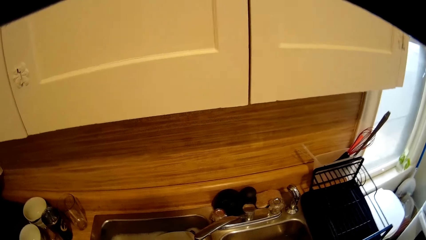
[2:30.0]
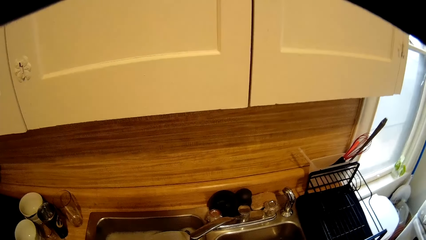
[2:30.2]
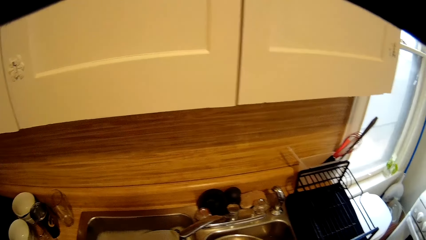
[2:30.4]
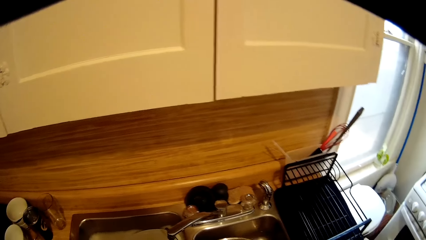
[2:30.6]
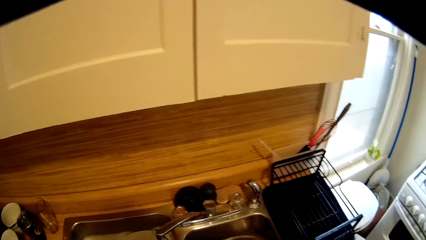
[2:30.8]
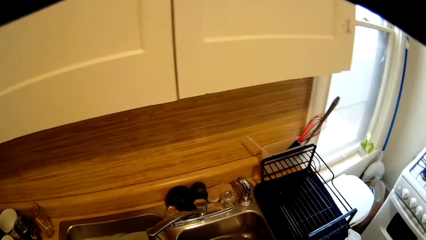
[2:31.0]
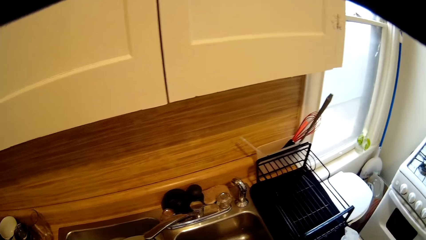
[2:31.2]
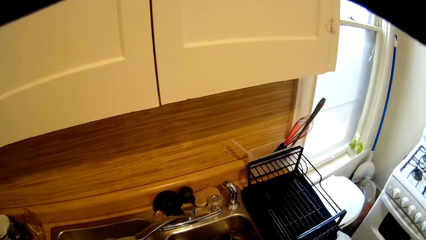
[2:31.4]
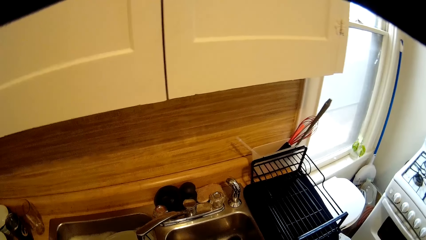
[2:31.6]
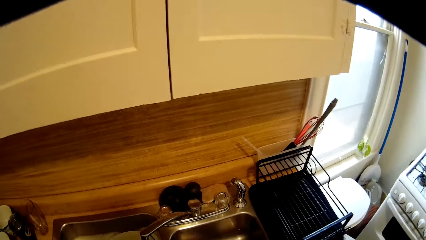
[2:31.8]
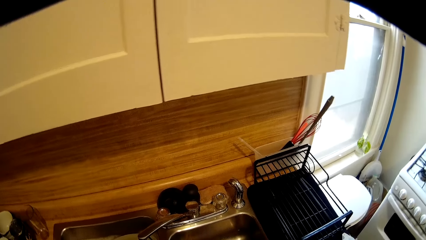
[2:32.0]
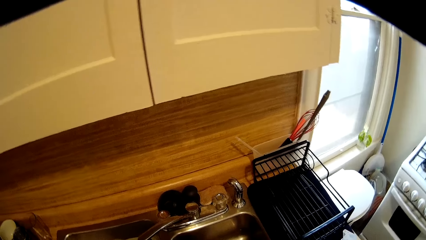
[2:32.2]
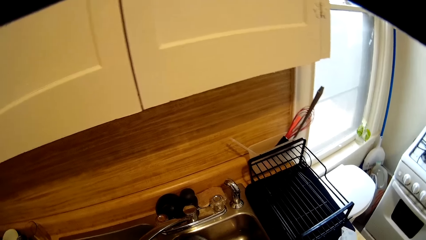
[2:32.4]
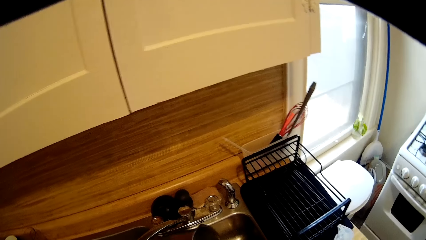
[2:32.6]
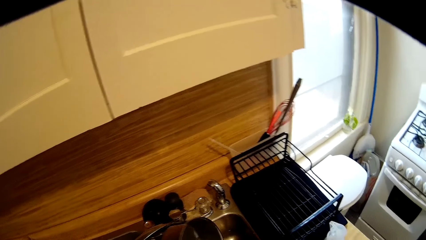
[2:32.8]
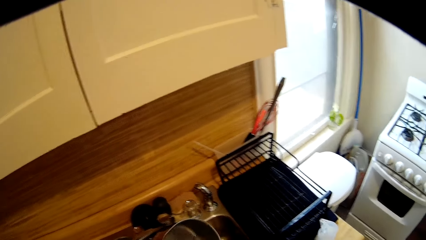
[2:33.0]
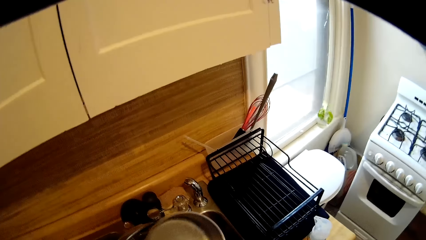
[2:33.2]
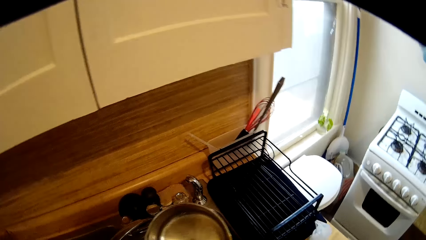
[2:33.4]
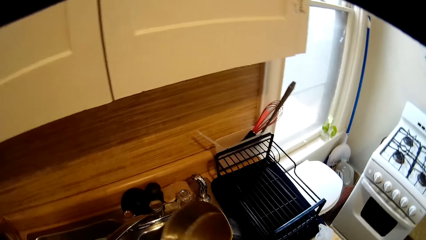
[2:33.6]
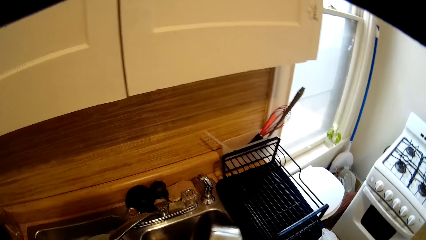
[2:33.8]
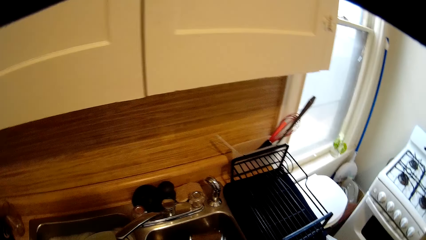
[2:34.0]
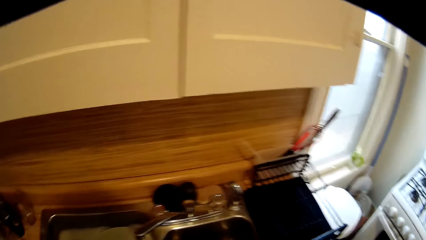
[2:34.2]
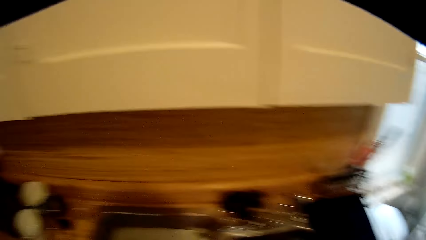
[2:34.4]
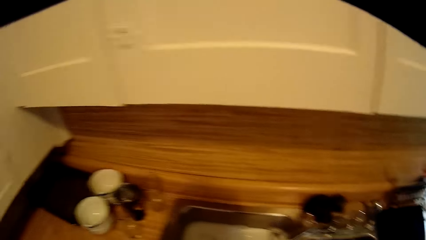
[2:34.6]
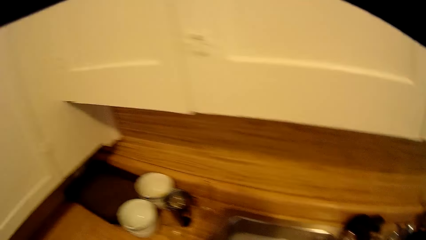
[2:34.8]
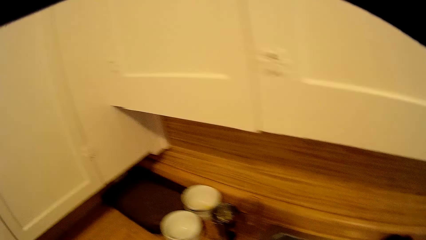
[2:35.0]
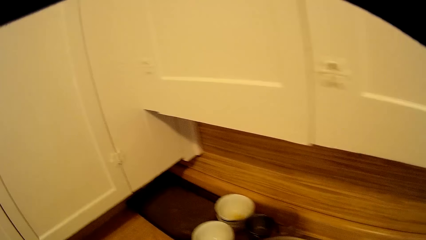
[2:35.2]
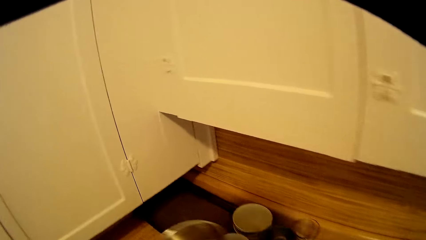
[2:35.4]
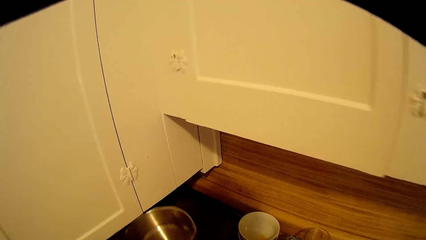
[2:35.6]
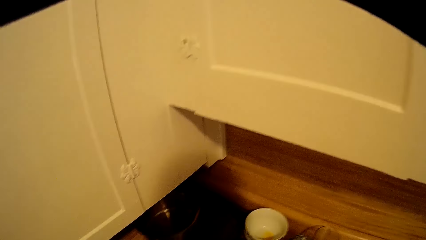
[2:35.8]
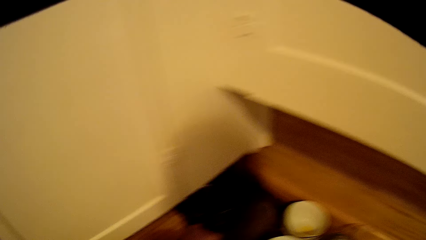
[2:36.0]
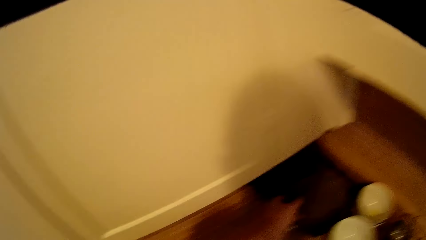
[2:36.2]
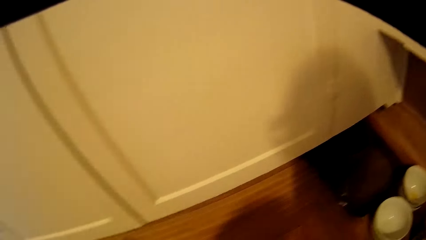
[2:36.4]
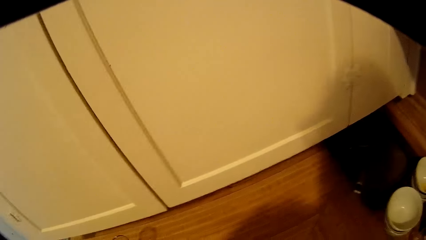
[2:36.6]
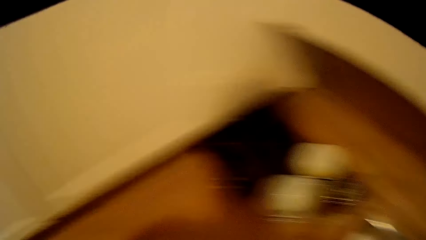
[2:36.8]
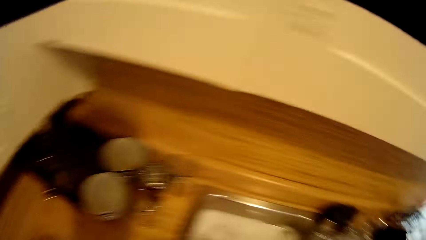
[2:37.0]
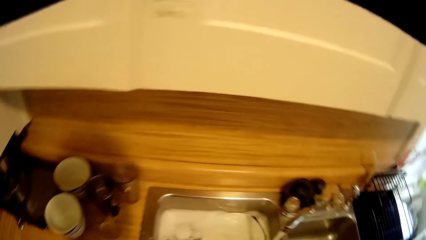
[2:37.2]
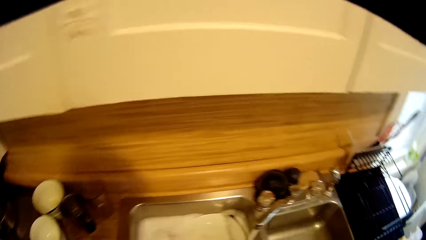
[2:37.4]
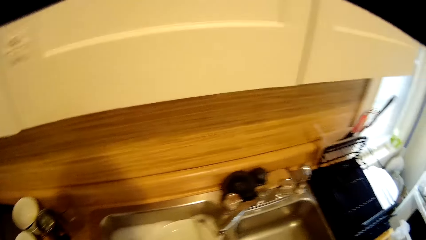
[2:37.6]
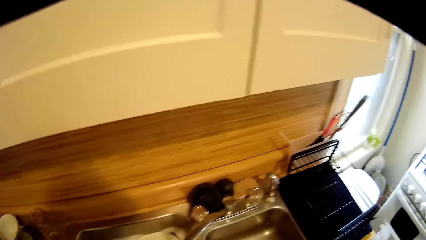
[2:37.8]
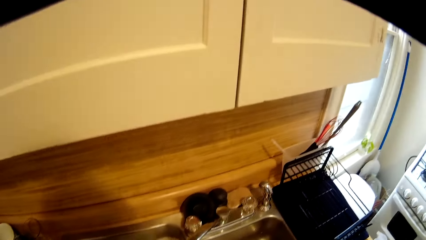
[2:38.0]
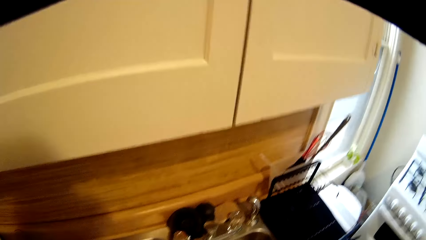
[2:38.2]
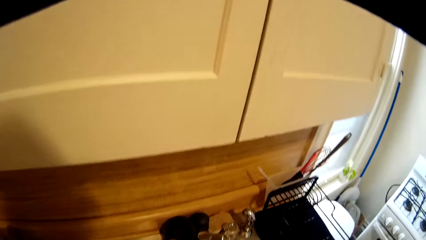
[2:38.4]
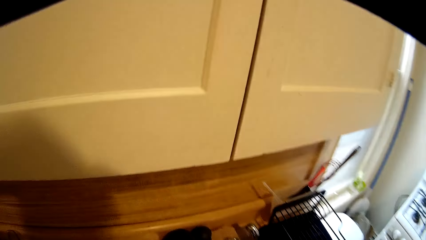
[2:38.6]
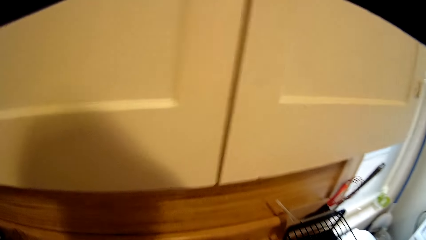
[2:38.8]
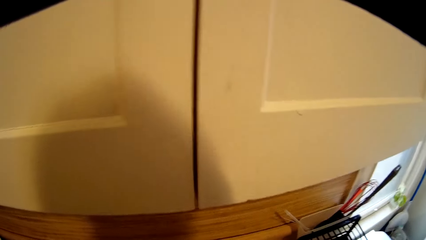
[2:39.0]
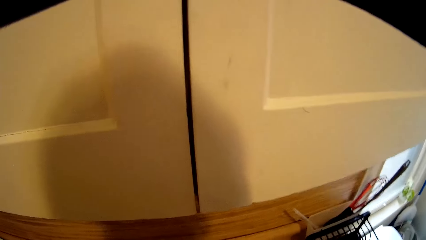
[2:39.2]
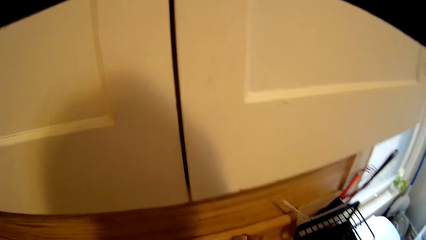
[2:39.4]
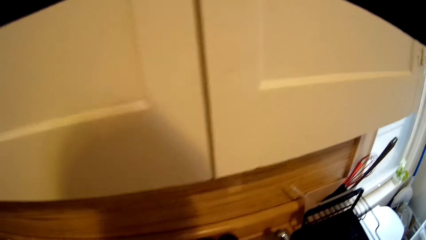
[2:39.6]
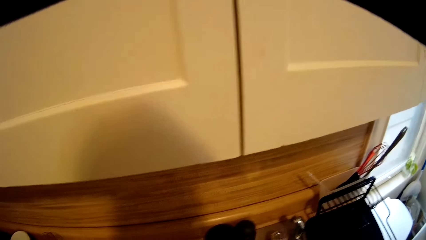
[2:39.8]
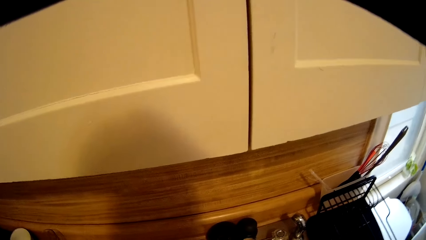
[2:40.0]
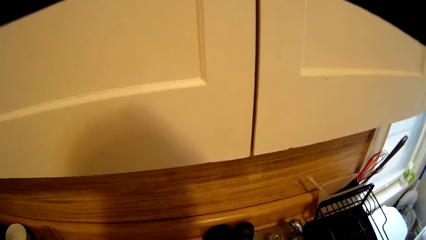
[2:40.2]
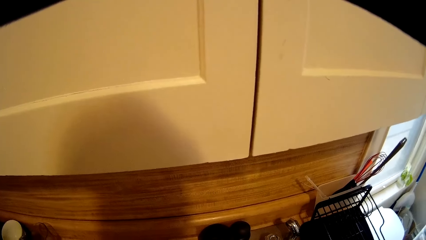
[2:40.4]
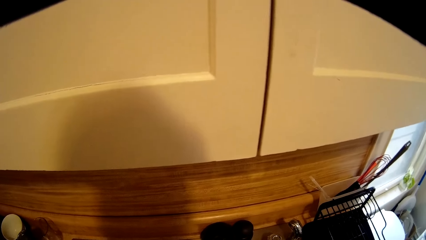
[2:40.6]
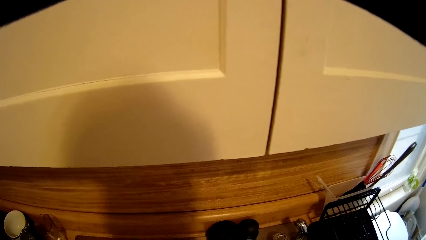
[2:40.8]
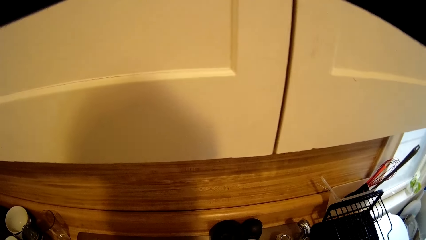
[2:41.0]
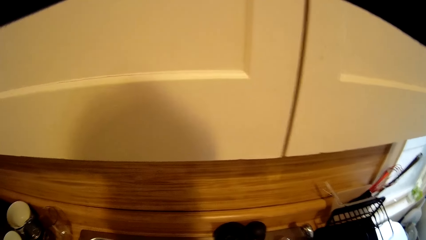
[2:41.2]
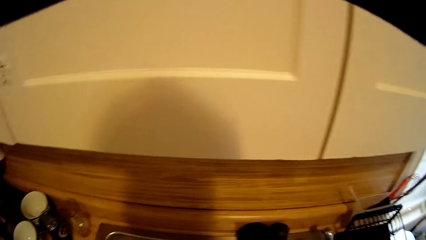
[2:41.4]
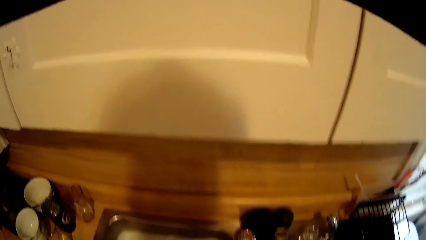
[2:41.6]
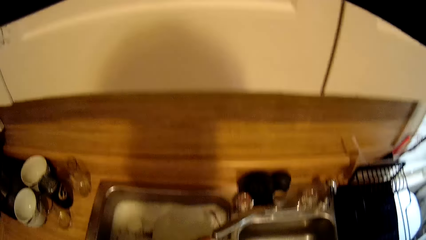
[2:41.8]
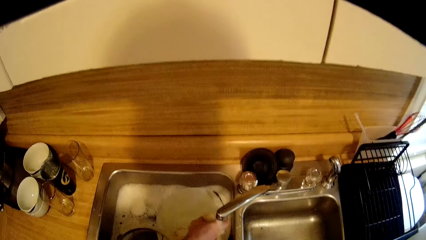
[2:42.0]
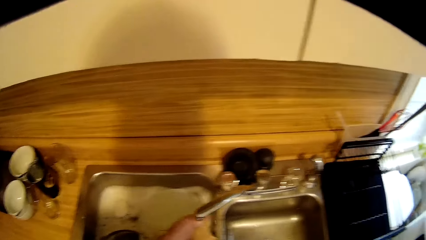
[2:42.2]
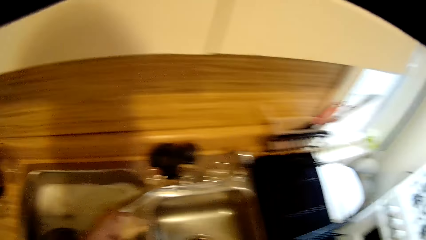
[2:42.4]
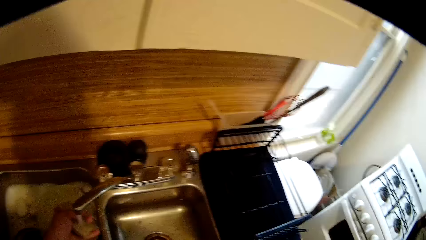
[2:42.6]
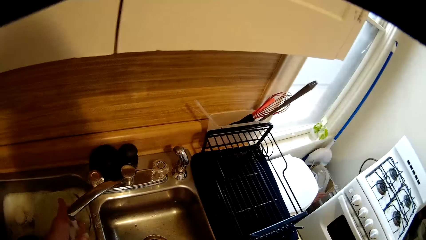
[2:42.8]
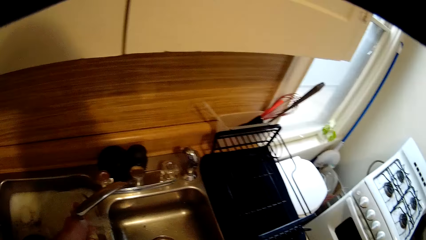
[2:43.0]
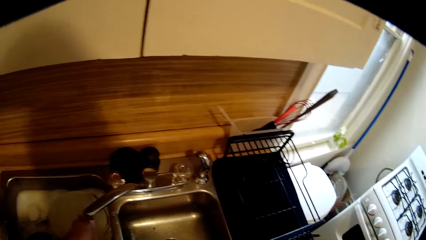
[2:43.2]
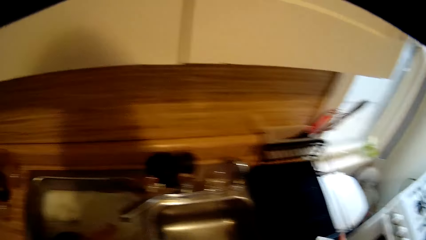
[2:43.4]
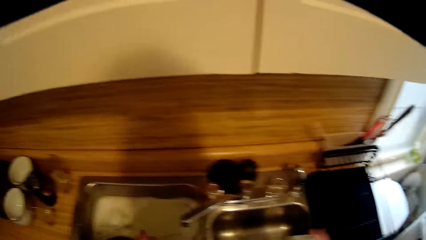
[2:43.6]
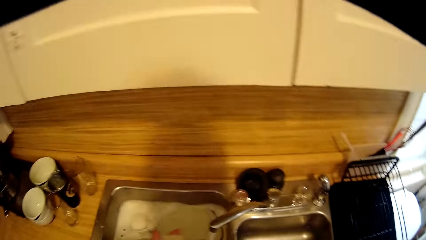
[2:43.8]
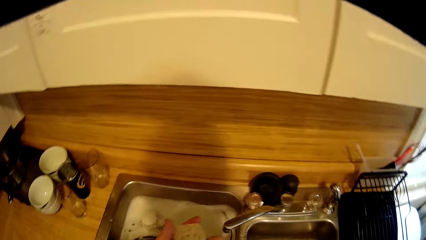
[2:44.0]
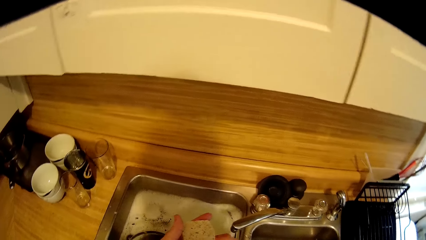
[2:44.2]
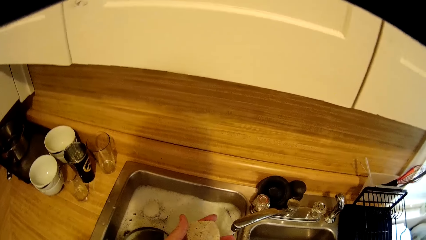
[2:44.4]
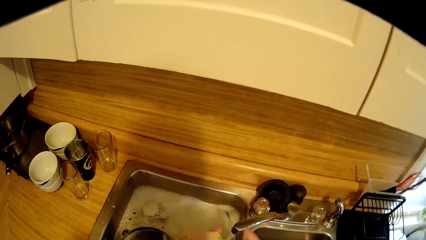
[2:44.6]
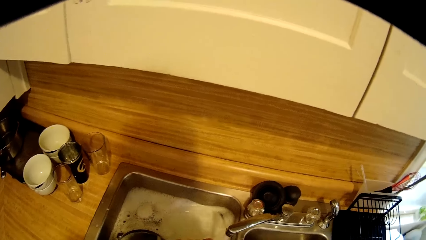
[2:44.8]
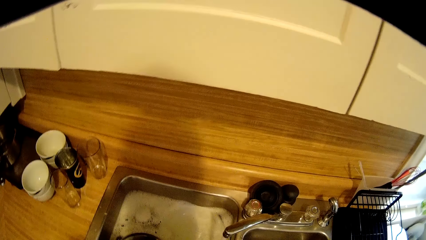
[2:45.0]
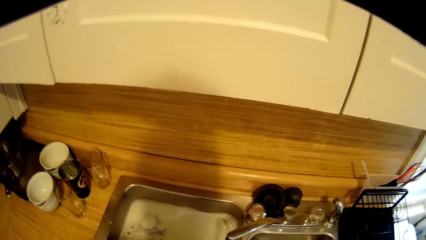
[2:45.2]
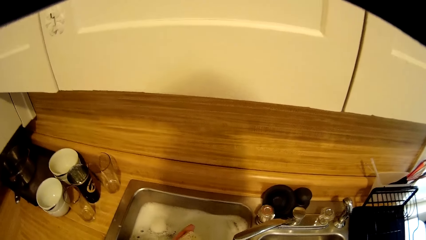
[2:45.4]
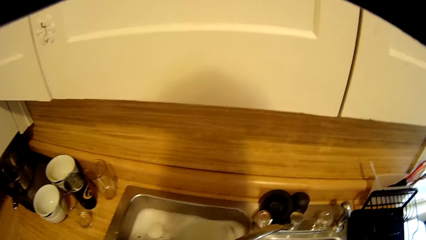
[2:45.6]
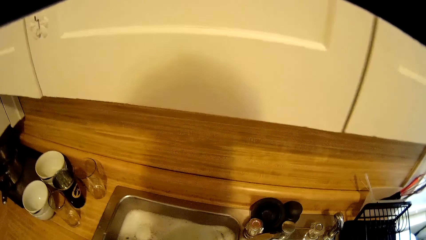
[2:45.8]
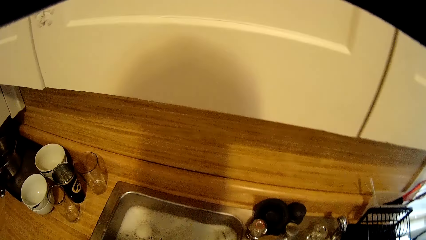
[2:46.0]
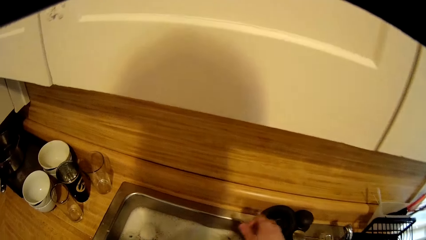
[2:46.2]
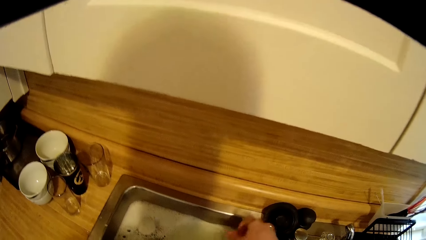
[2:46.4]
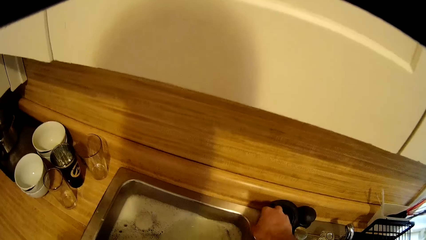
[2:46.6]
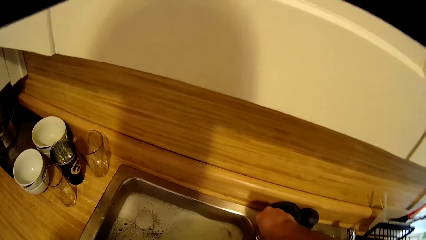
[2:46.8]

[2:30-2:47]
The camera wearer washes the utensils. They lift a pan. They put the cooking pan on the counter. They wash the utensil. They look around. They wash something.
